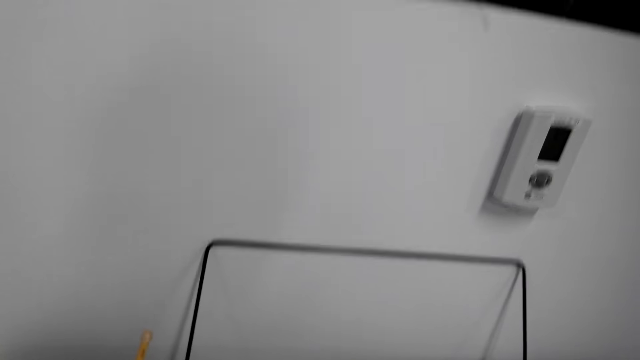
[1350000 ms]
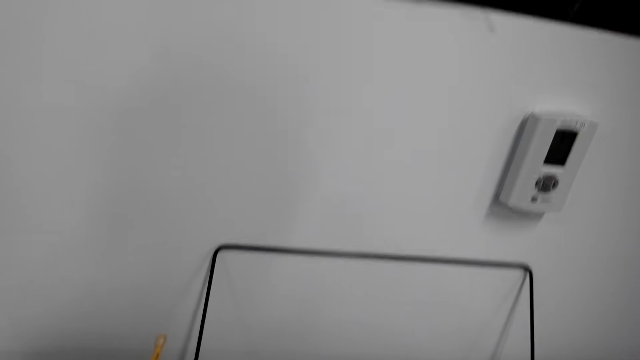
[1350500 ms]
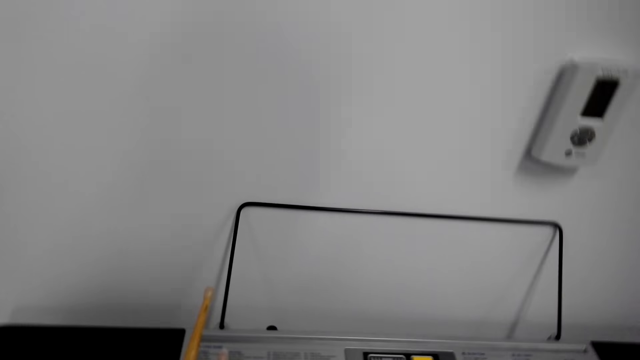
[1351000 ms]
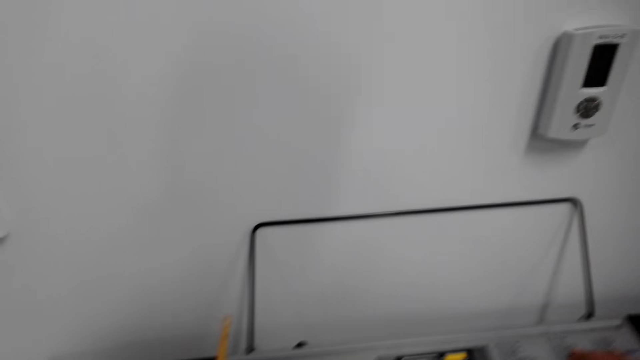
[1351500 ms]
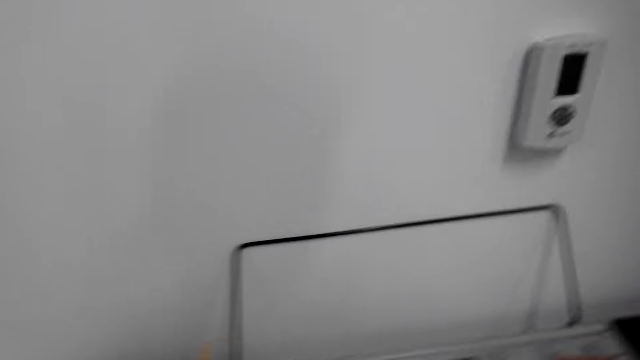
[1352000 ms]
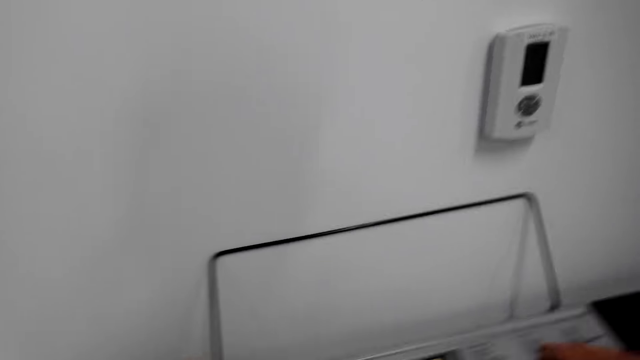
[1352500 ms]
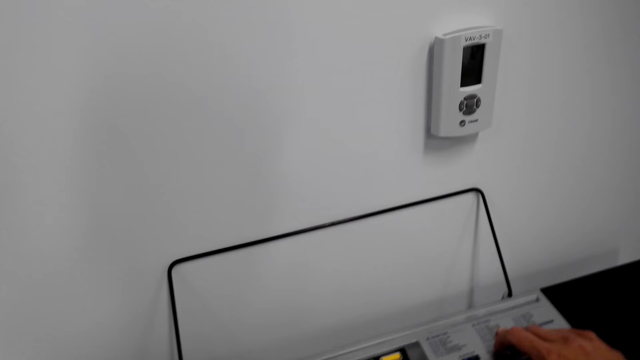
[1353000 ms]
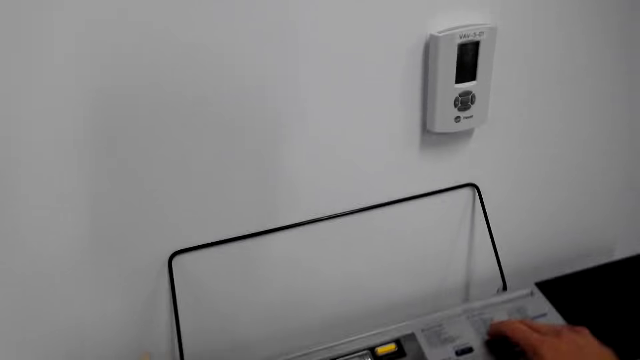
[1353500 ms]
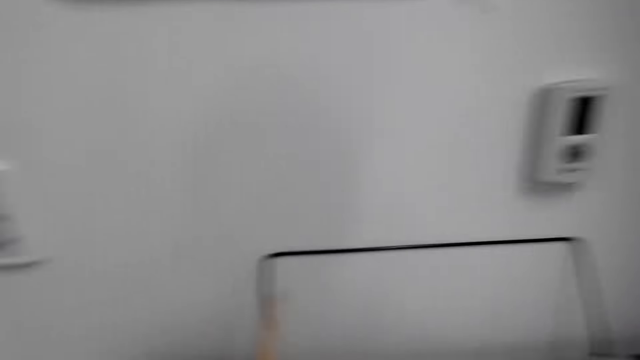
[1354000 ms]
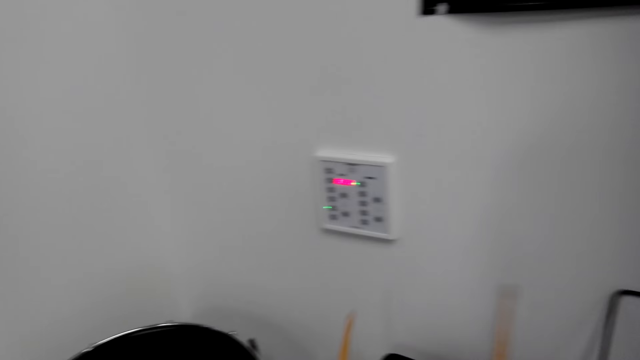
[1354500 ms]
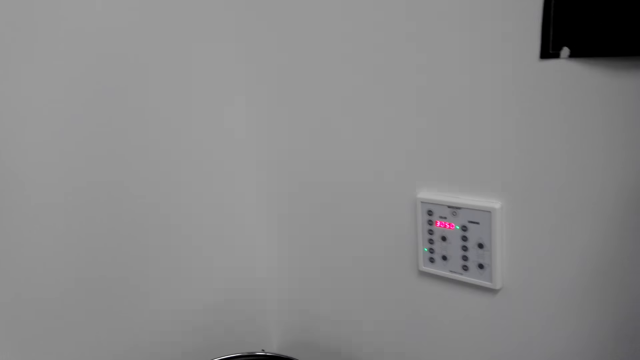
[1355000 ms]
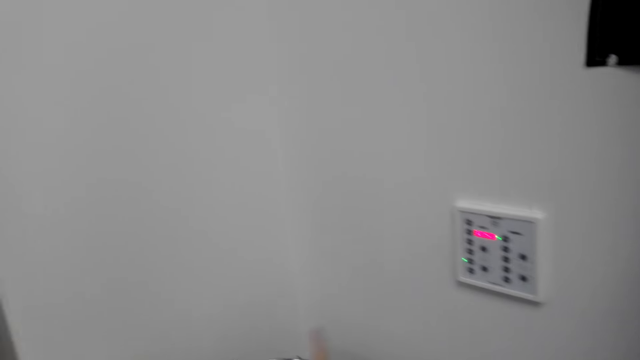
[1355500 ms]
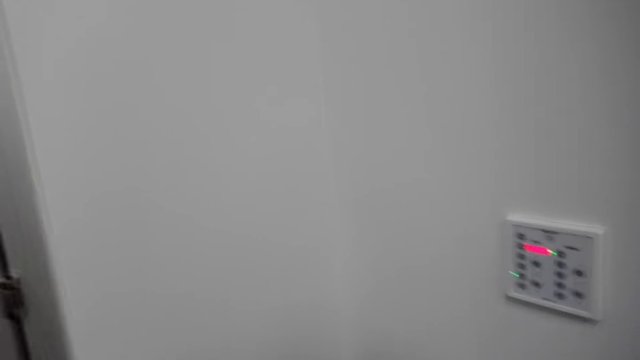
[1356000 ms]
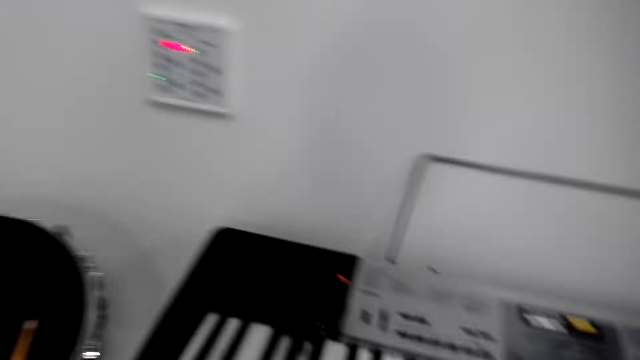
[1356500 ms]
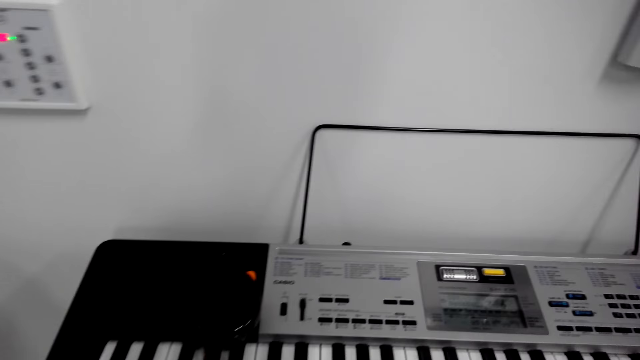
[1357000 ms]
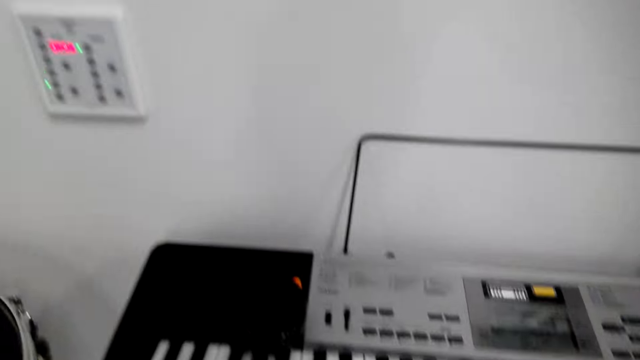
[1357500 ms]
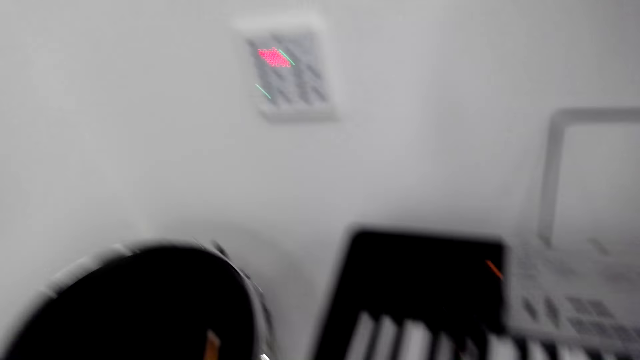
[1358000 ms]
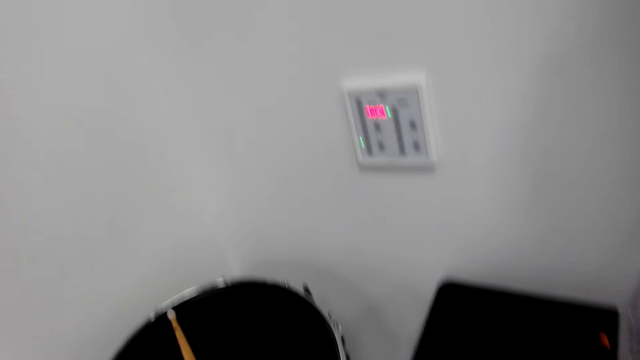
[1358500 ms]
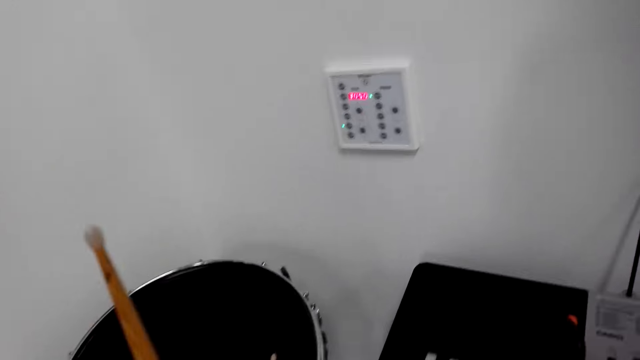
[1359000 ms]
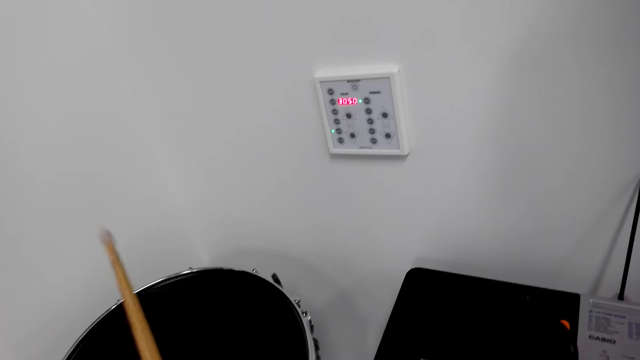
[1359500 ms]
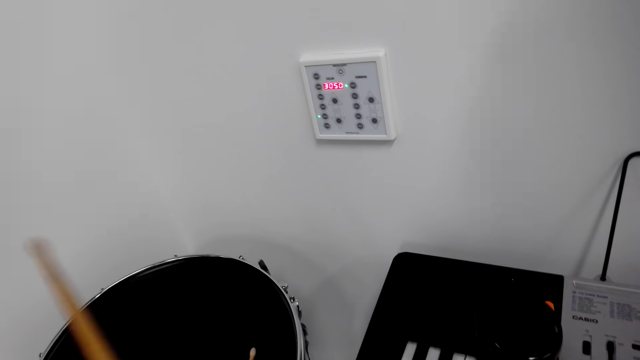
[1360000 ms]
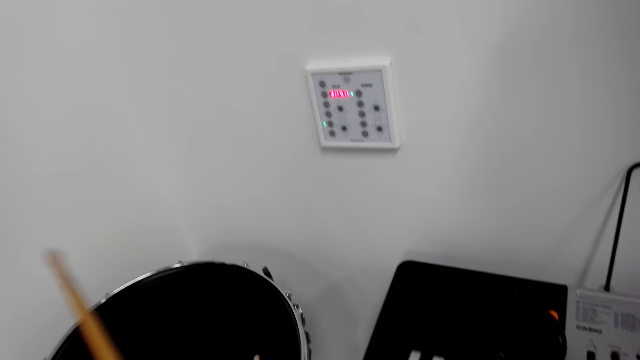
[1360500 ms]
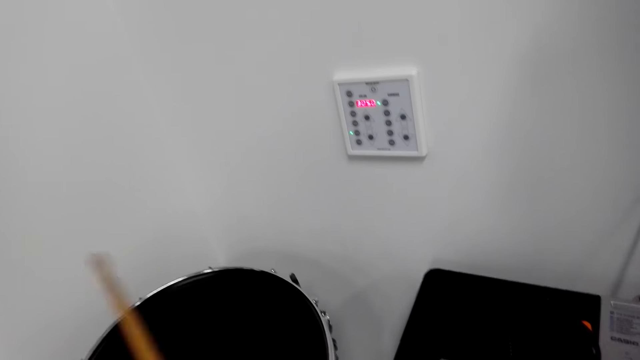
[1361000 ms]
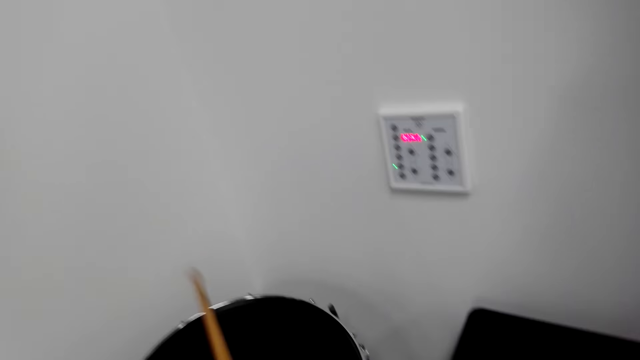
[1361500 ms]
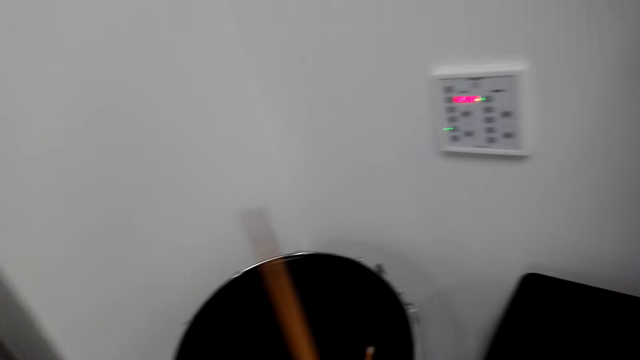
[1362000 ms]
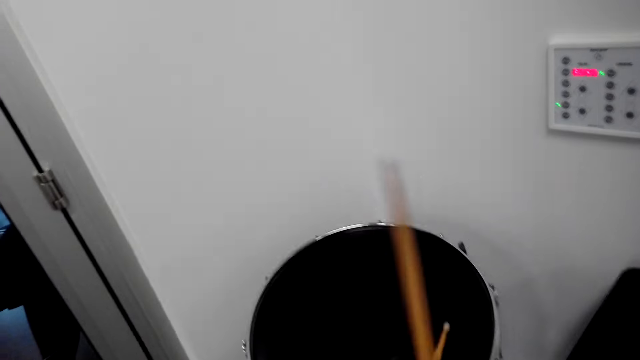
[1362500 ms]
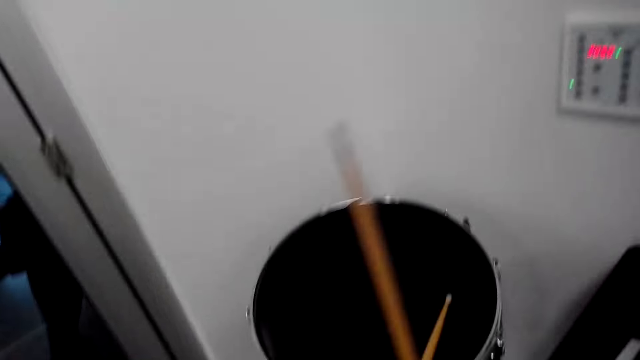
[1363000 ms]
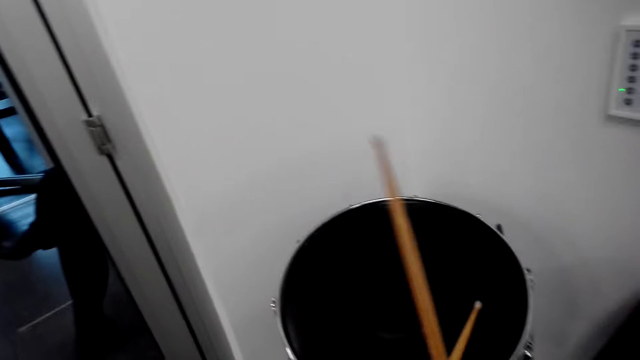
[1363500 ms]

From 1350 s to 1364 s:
The camera wearer beats the drum.

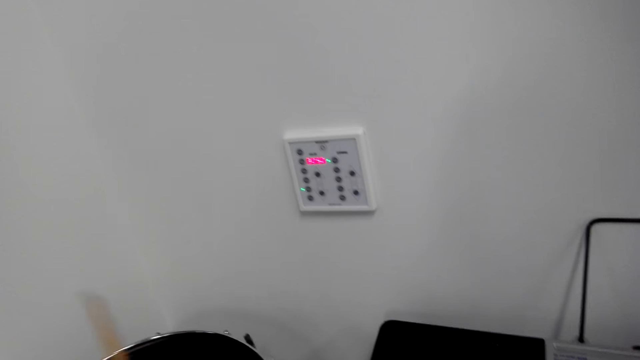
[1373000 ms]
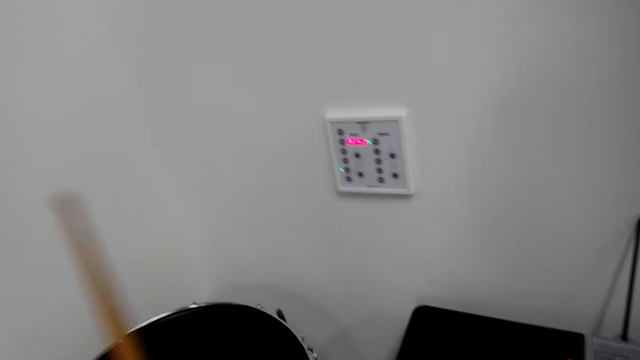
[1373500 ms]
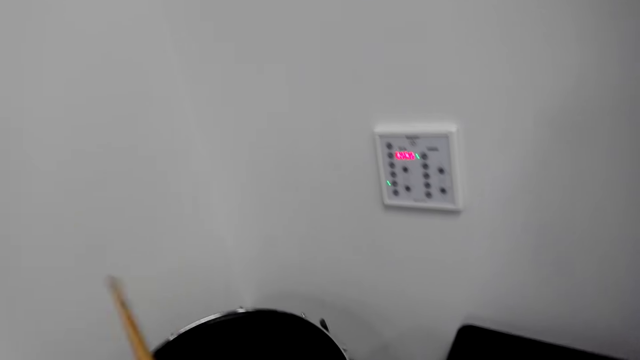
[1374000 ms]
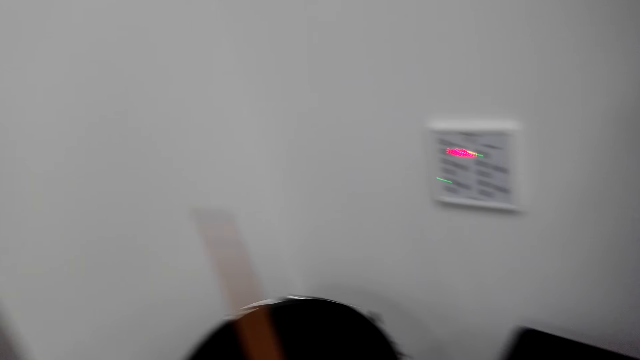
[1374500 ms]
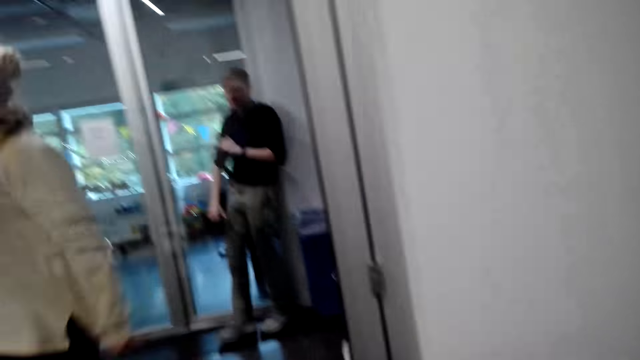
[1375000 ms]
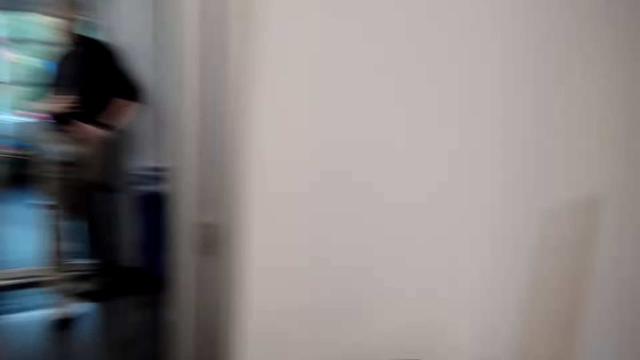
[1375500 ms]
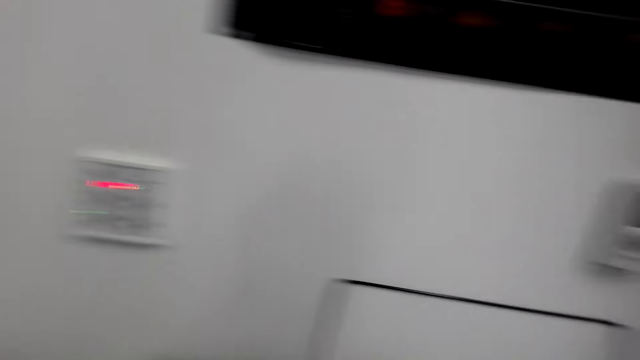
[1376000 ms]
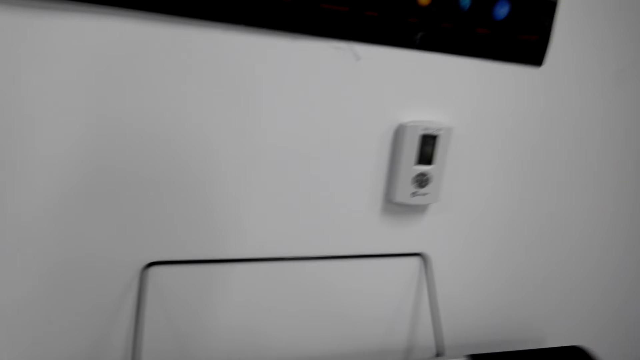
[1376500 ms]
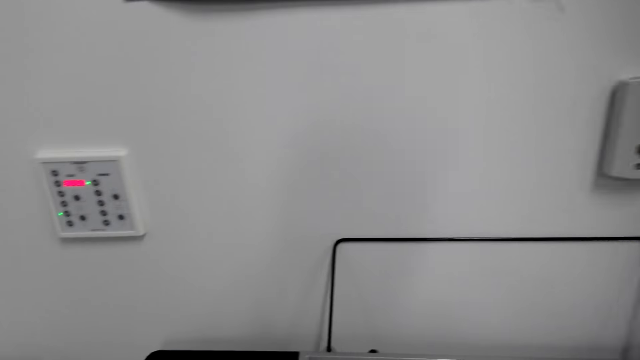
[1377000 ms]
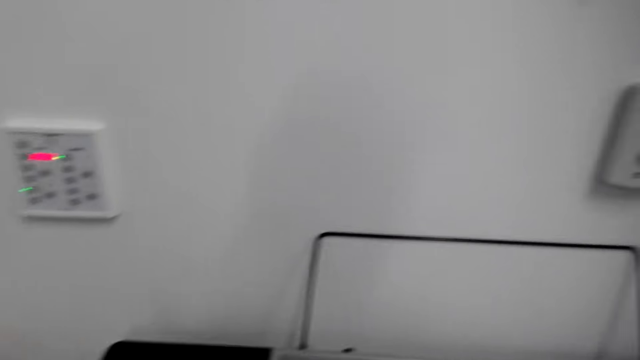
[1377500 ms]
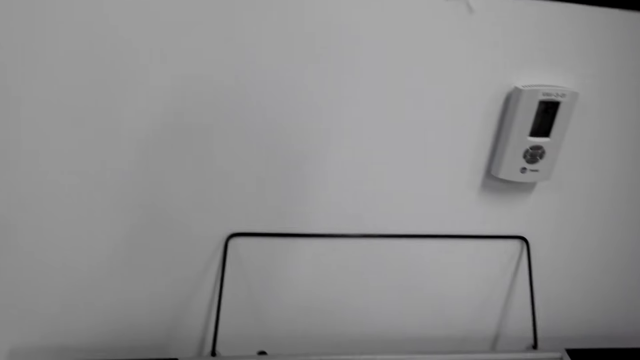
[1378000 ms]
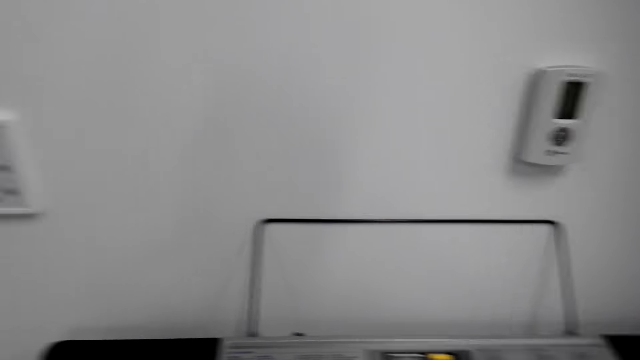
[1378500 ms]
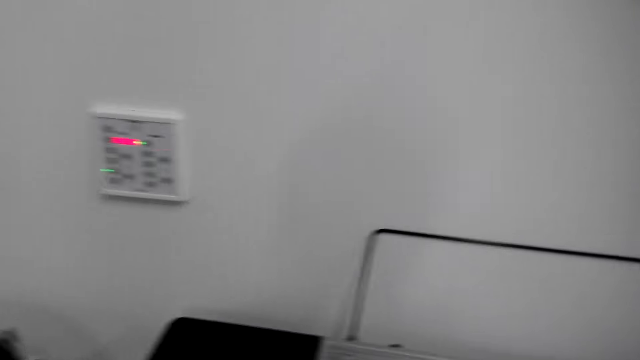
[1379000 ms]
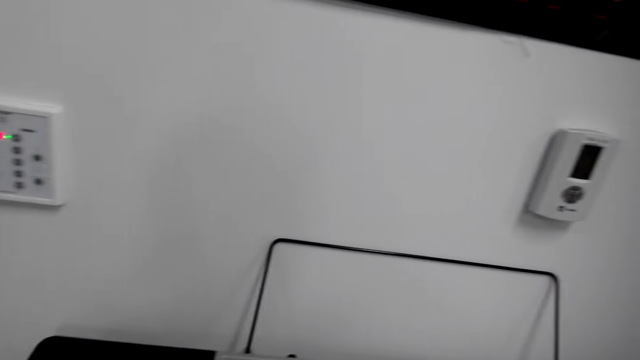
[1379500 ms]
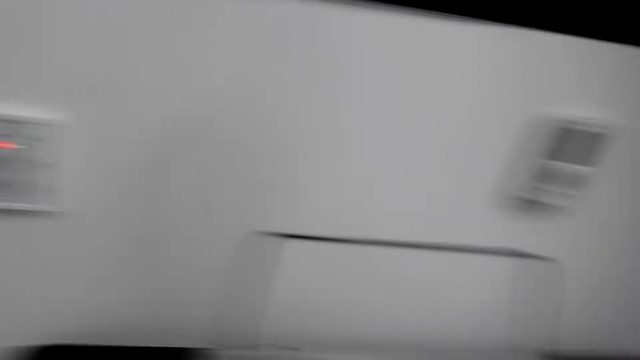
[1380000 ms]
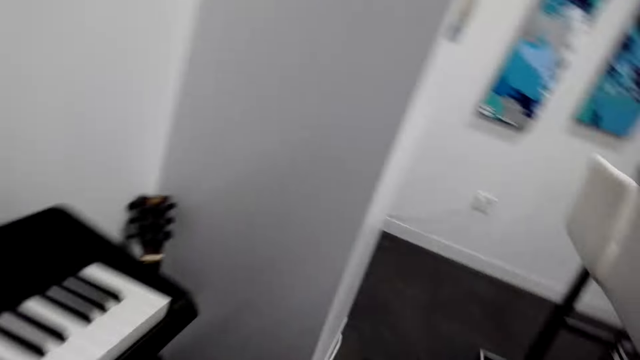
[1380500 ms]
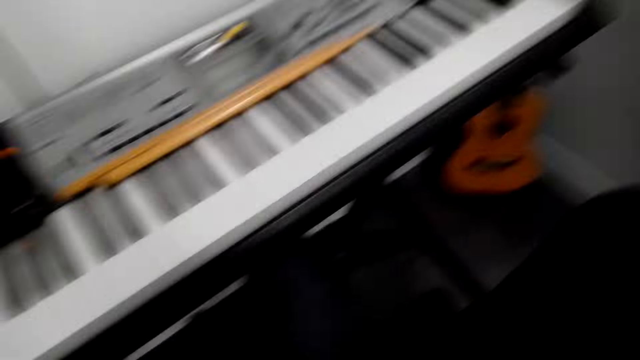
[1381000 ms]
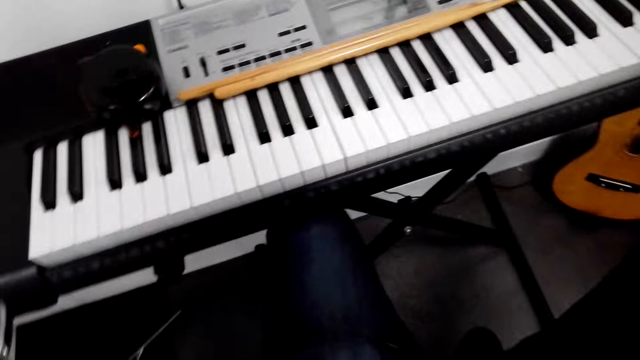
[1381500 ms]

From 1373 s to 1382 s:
A man moves the hands. A woman walks in the house. The camera wearer beats the drum.
